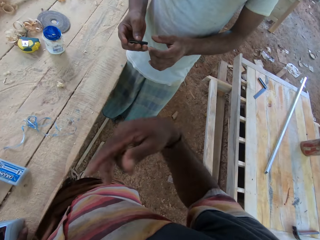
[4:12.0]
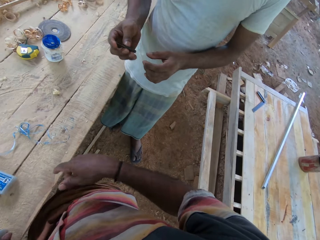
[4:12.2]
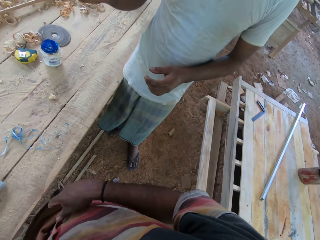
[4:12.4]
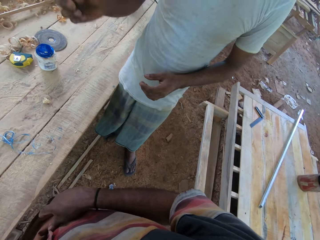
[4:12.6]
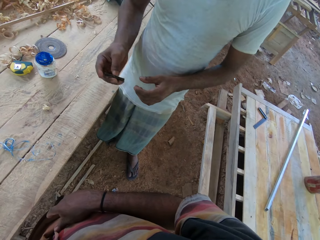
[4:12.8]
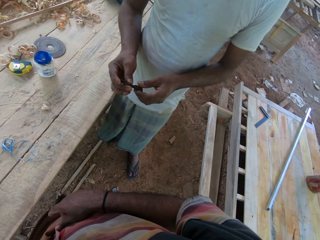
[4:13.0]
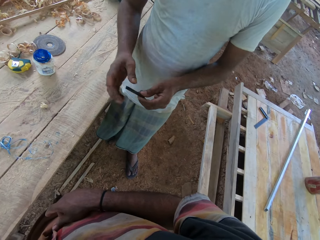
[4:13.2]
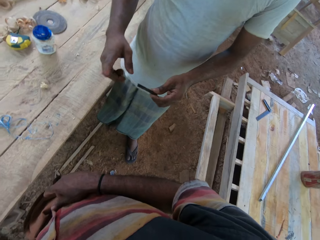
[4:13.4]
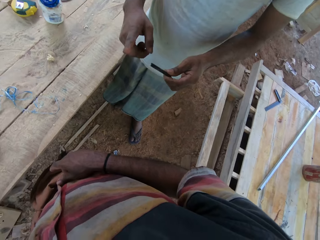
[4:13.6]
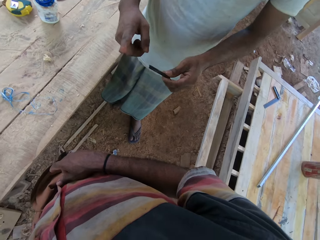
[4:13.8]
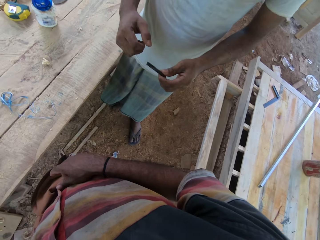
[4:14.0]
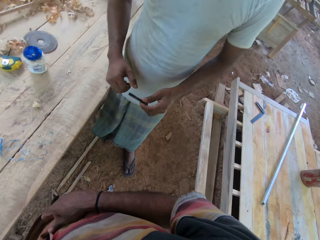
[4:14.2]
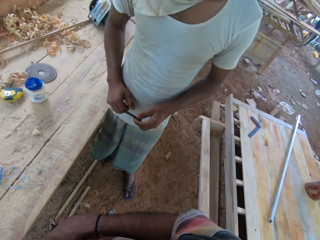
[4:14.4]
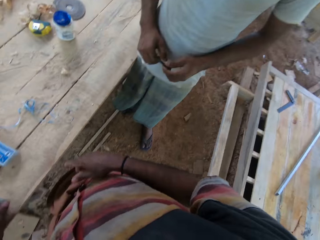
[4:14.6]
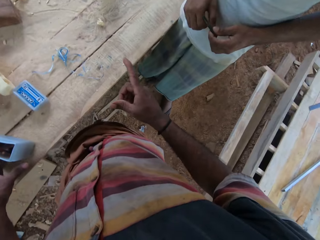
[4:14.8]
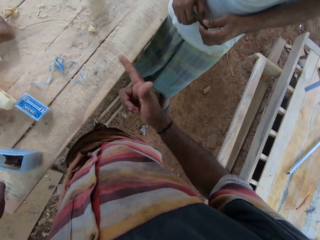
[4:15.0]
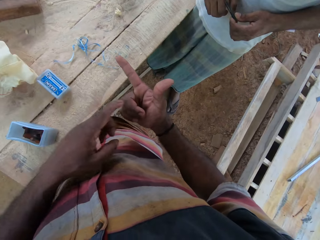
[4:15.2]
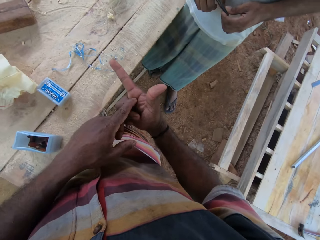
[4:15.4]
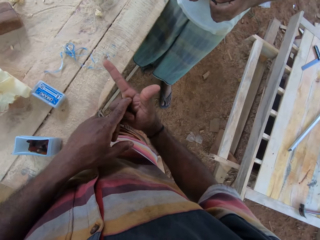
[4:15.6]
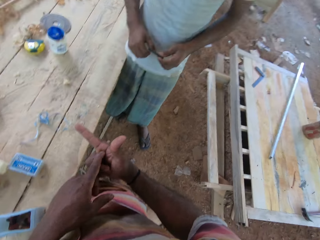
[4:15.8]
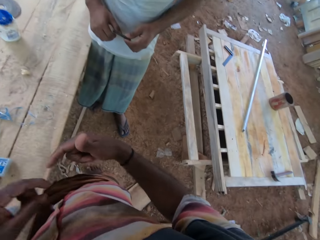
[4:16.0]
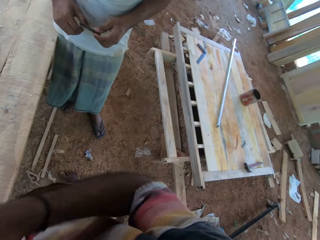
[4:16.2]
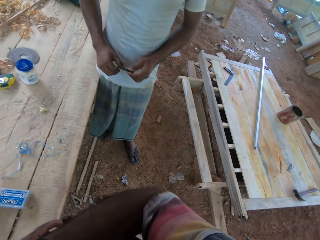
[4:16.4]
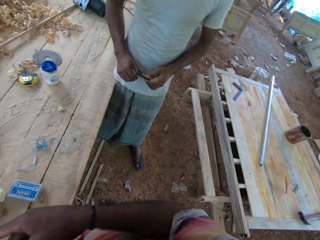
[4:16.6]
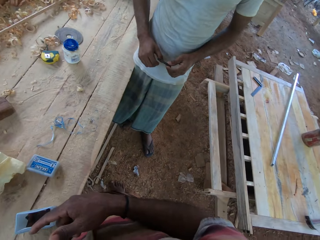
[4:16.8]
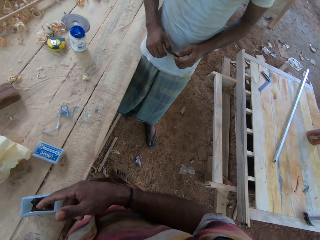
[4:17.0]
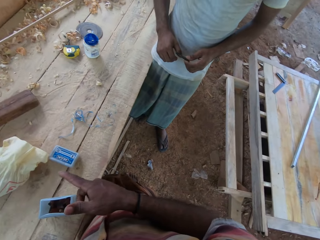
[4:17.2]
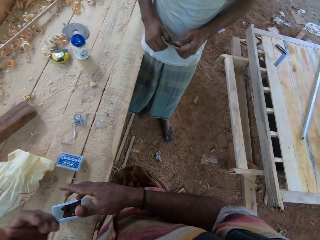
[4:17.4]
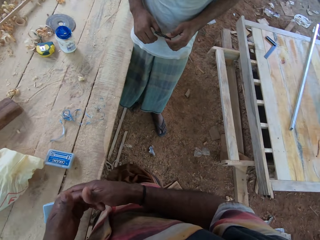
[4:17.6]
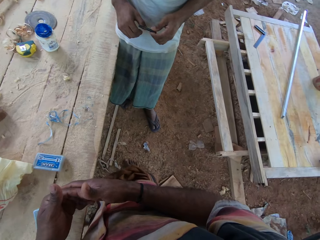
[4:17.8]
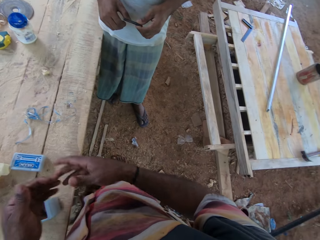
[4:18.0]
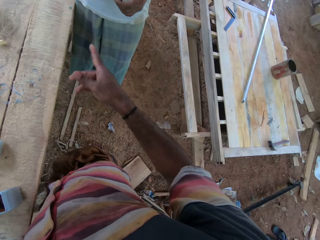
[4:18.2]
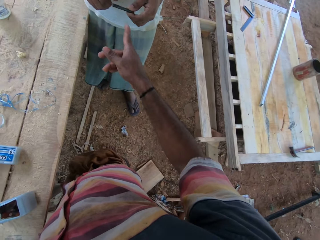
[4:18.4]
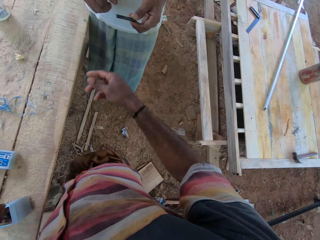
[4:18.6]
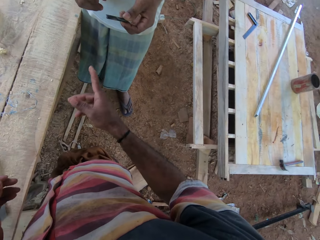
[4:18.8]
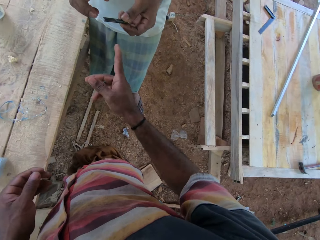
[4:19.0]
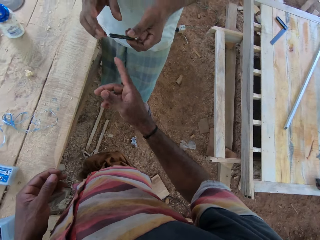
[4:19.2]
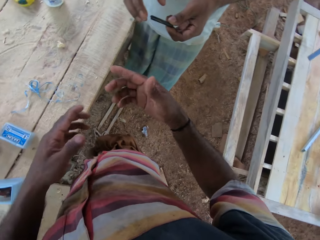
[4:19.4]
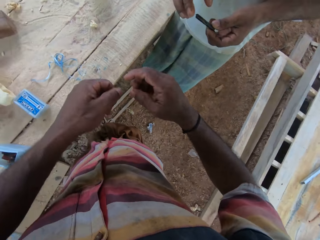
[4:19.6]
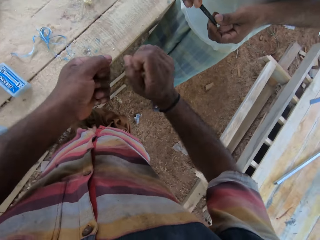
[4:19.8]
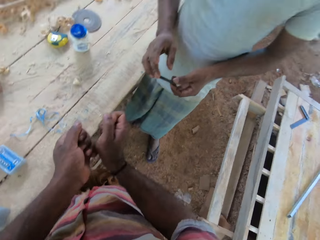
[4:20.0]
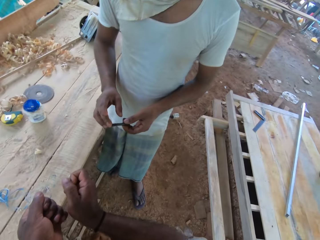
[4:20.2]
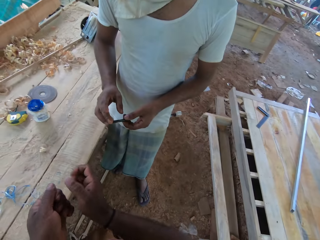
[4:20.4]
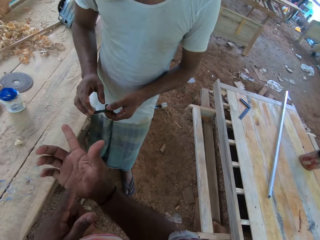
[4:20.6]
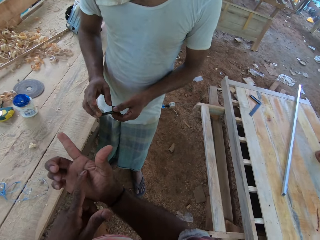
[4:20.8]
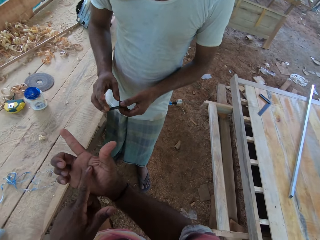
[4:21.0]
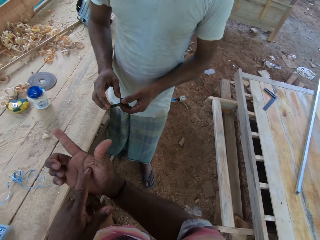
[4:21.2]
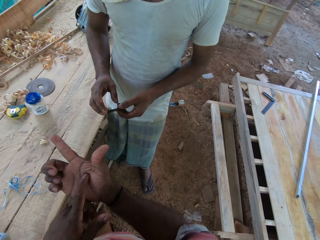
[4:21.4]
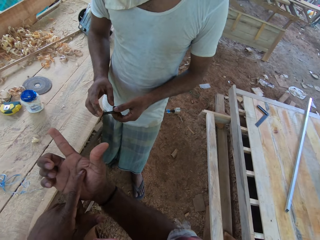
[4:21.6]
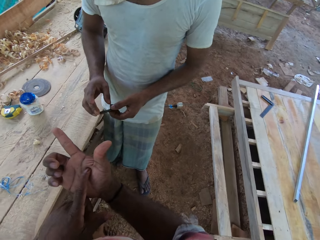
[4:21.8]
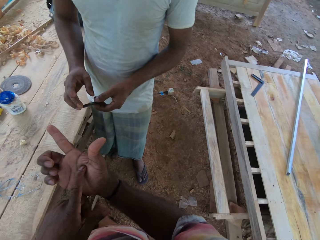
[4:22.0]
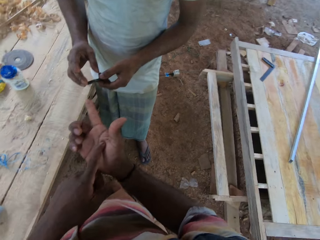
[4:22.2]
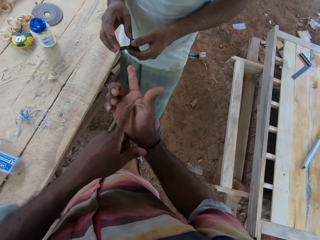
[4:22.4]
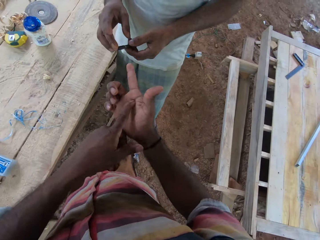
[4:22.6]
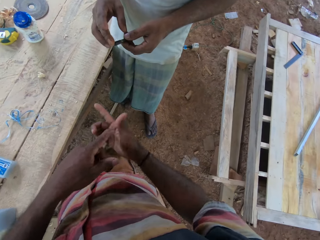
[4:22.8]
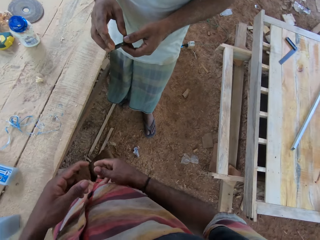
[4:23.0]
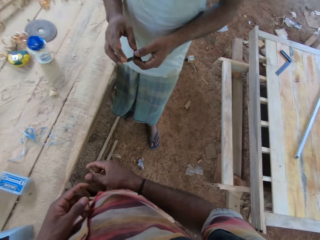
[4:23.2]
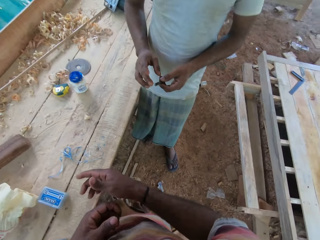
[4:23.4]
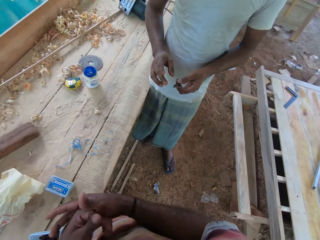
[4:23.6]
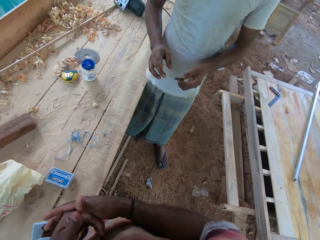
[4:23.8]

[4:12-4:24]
The camera wearer converses with the man and does hand movement. The man passes a metal to the right hand. The man holds the metal with both hands. The camera wearer does hand movement.

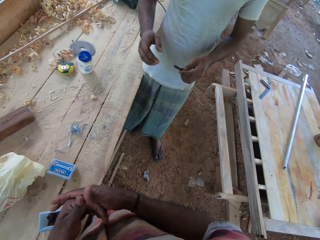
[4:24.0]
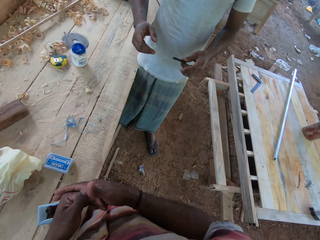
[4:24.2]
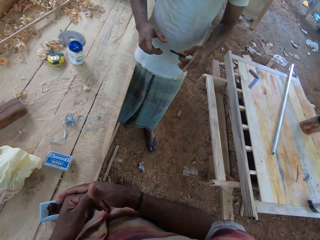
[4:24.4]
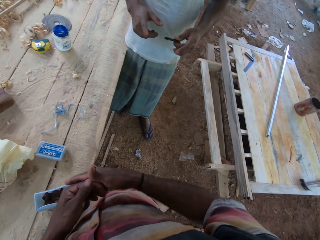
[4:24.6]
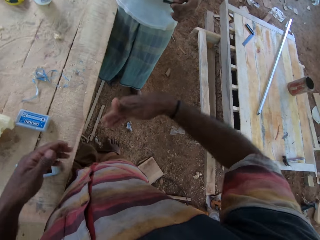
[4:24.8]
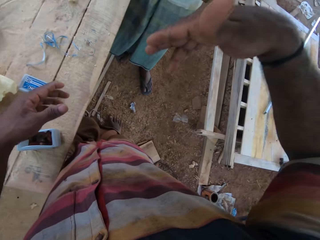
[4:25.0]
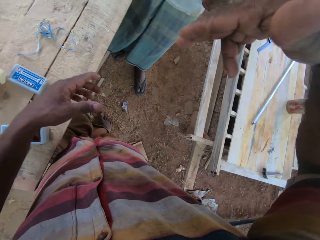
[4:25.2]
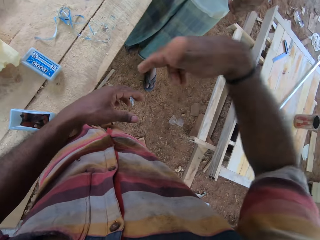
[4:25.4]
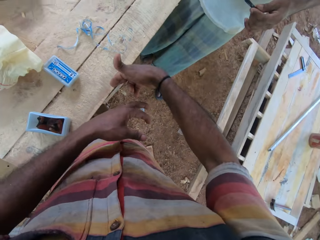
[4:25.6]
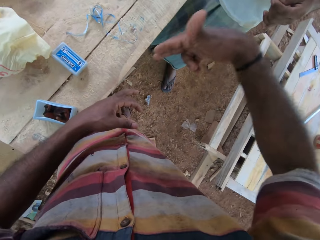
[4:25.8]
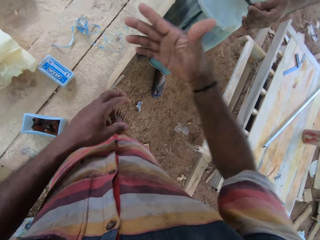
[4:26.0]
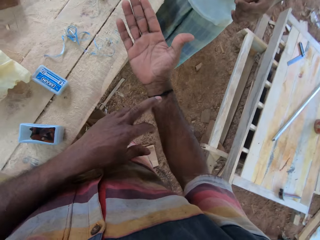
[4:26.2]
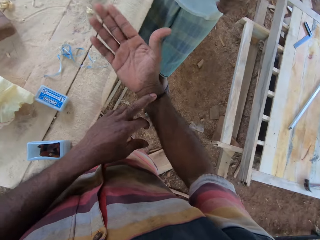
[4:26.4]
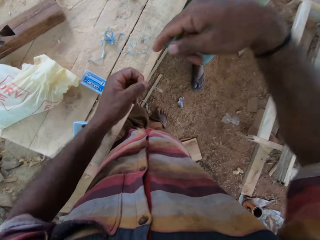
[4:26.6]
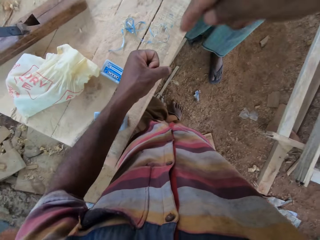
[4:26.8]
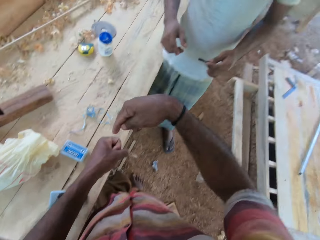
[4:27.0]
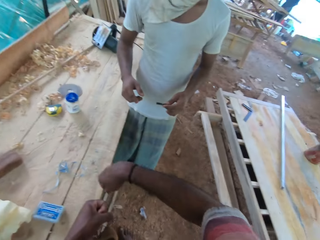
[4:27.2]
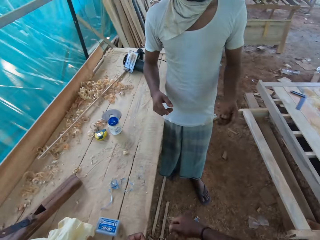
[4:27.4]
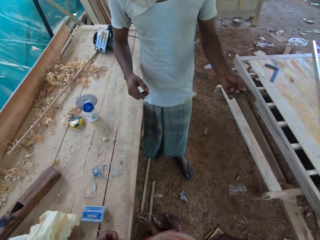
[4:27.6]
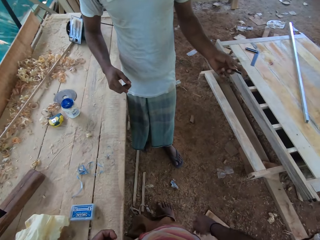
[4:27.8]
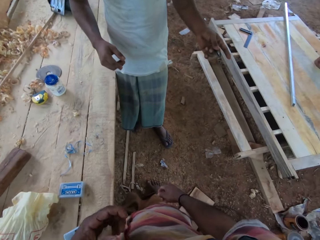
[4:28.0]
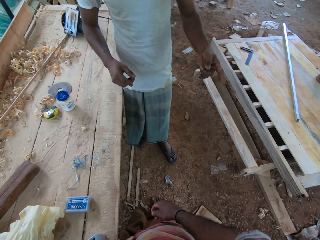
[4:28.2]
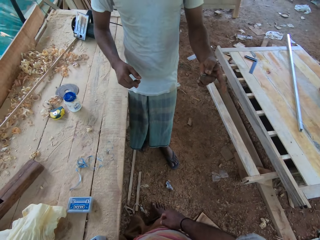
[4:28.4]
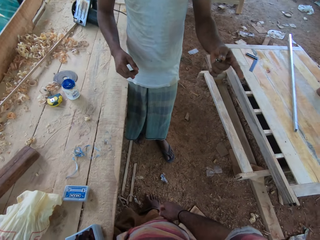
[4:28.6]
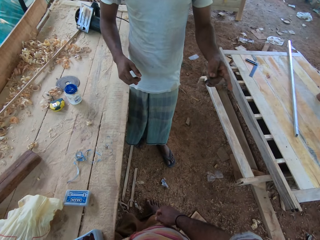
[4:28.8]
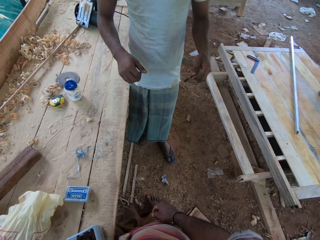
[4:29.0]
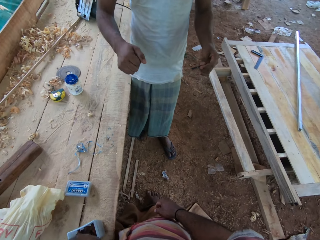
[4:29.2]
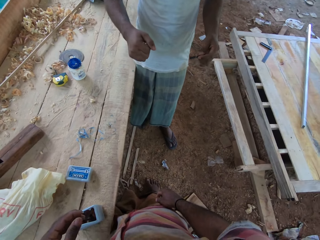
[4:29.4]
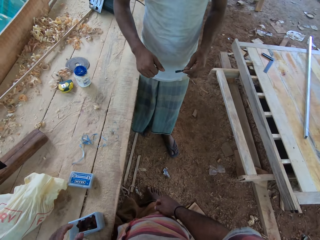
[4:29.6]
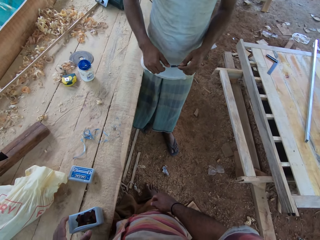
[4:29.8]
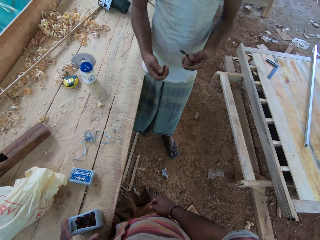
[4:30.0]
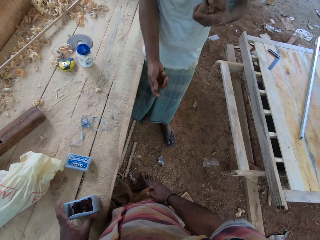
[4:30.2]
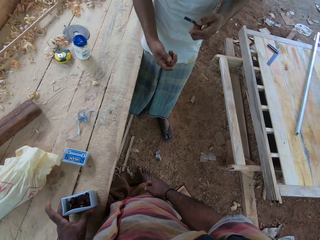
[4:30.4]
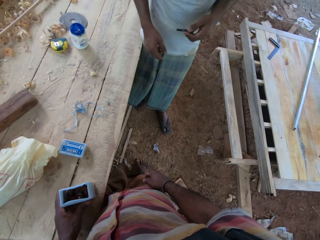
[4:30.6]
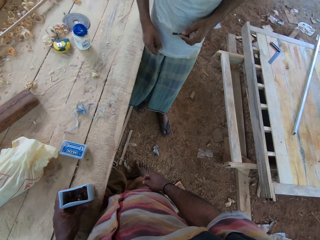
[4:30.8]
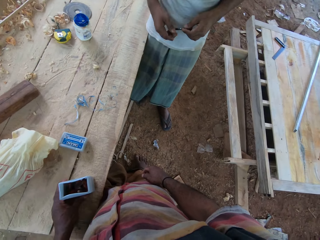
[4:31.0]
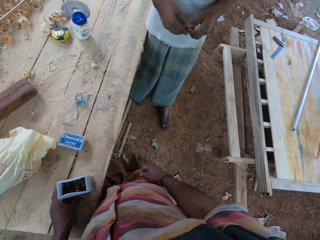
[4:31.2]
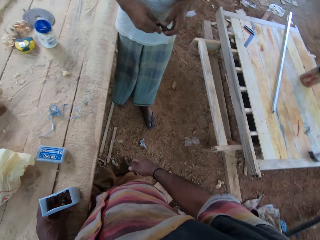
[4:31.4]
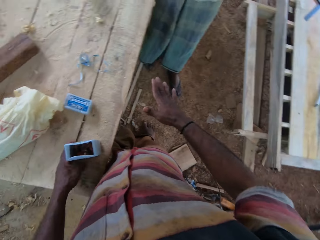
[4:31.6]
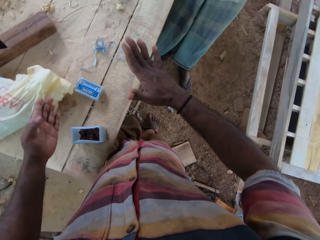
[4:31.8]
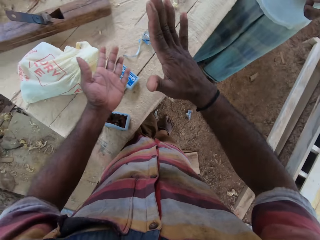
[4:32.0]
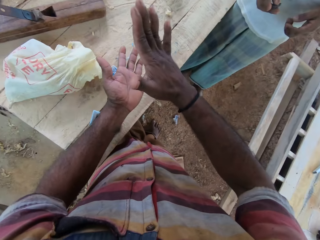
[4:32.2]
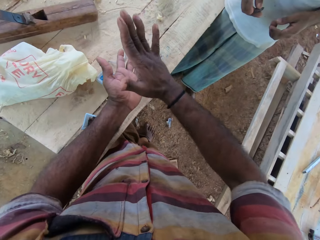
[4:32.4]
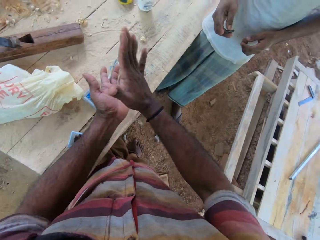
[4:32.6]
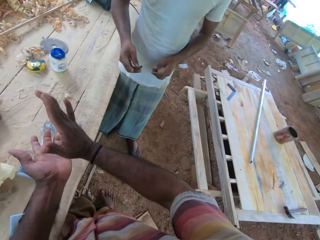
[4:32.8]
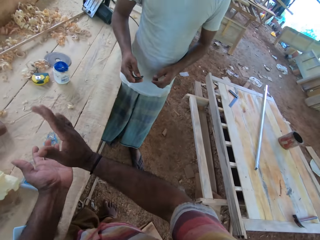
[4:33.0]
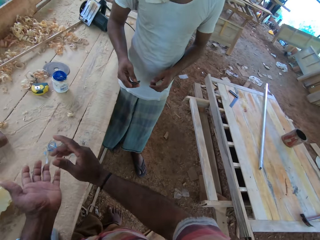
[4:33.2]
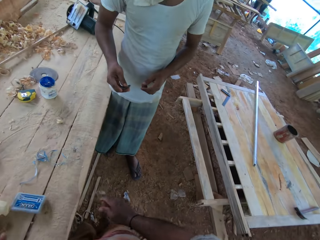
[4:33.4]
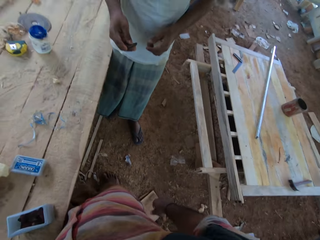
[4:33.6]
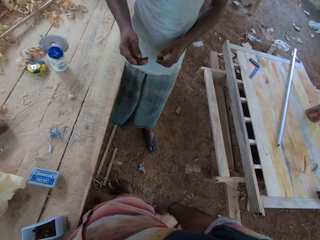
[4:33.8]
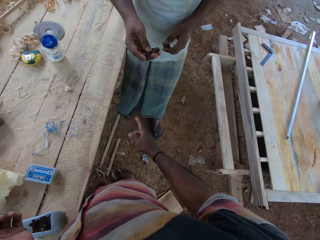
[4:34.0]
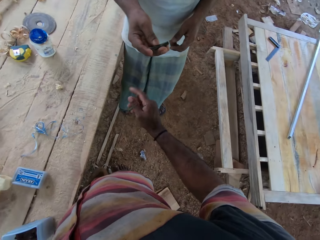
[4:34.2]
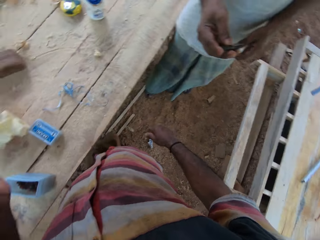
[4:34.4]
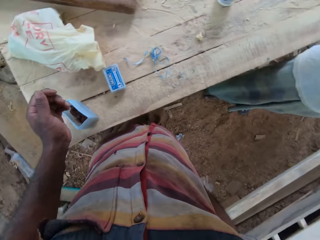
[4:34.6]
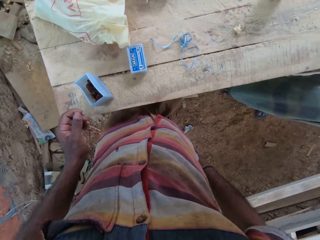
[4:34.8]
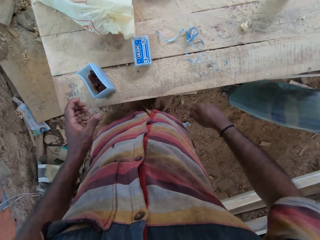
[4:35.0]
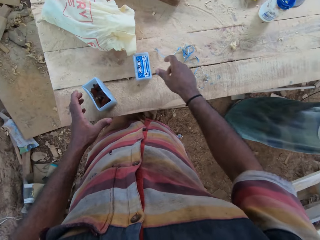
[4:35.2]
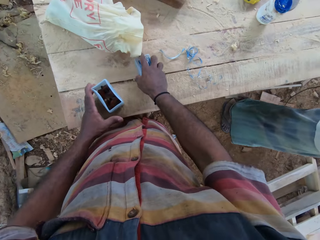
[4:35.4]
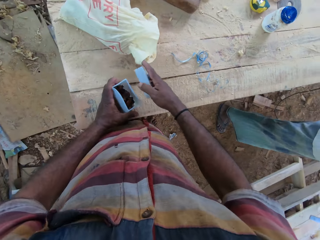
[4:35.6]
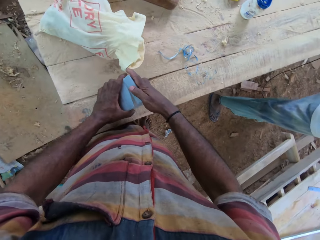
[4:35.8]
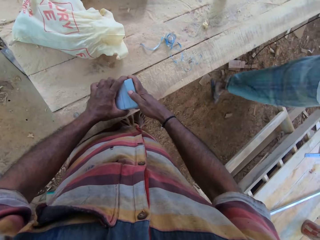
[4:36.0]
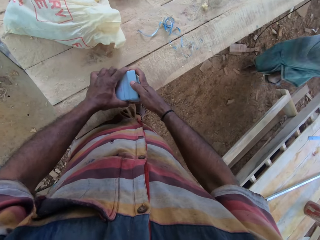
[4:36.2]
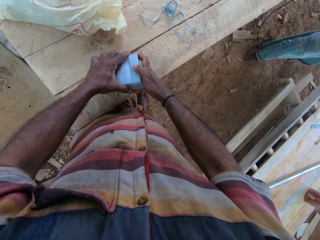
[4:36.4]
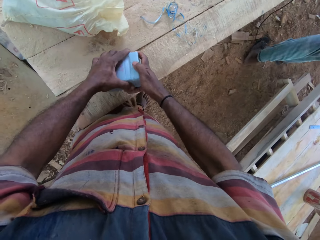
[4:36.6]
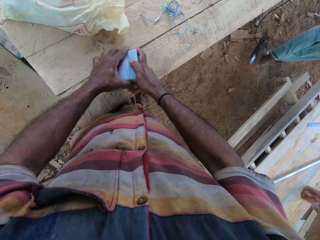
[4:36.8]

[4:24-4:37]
The man does hand movements. The camera wearer converses with the man. He touches the box with his hands. He does hand movement. The man walks around the area. The camera wearer picks up the lid from the table. He holds a container. He covers the tin with the lid.
